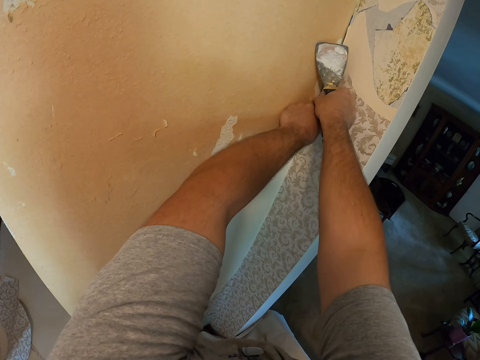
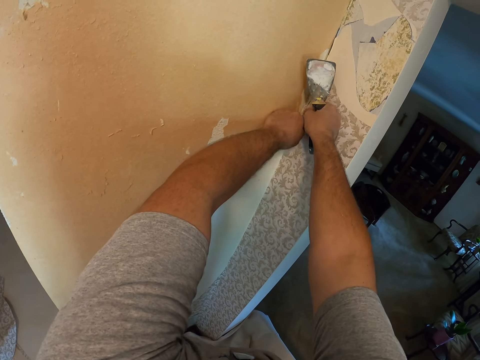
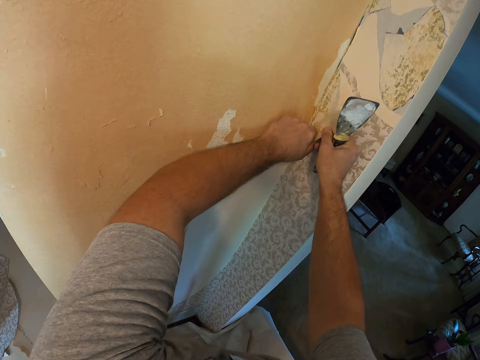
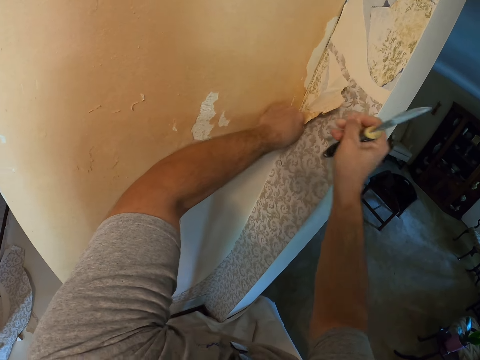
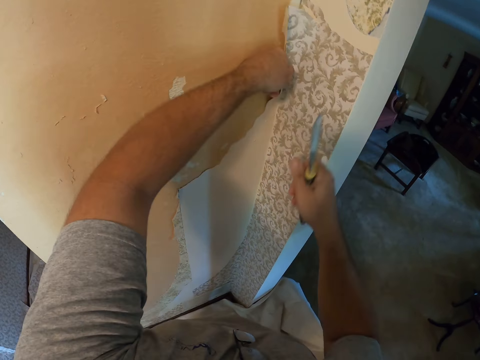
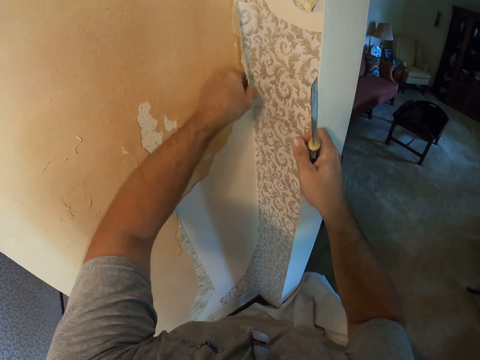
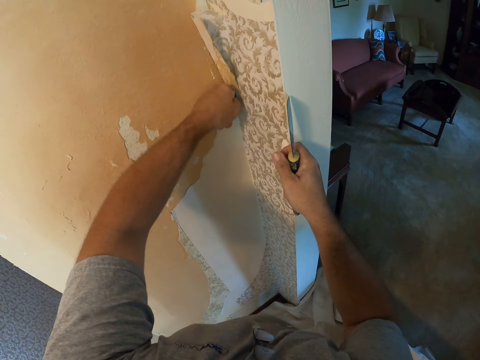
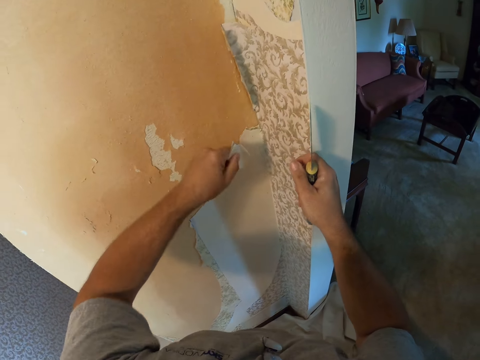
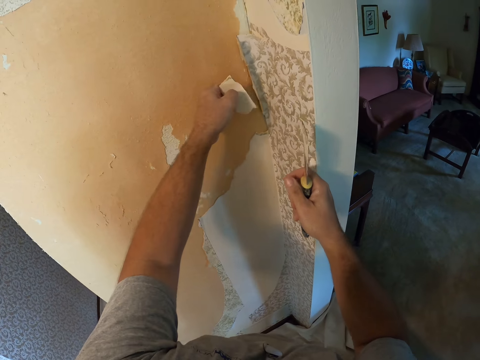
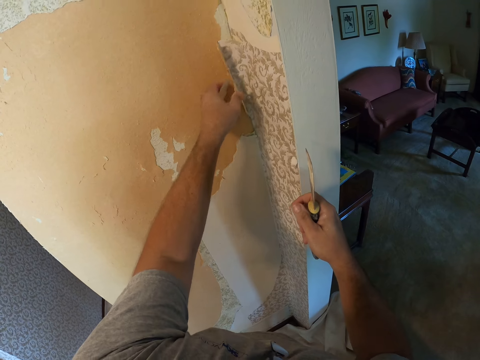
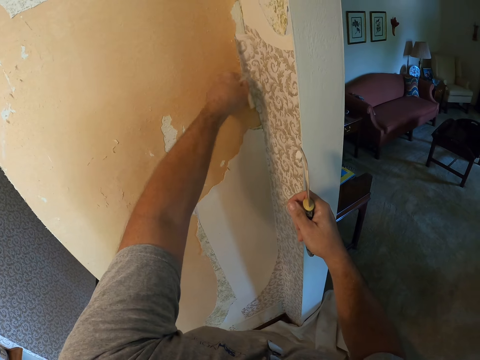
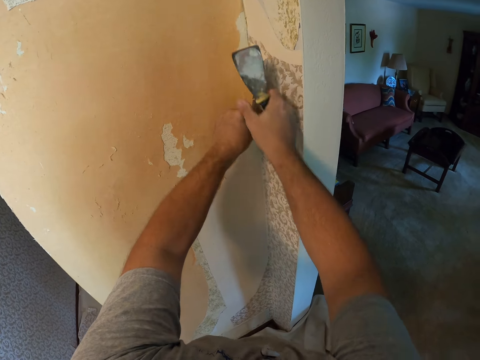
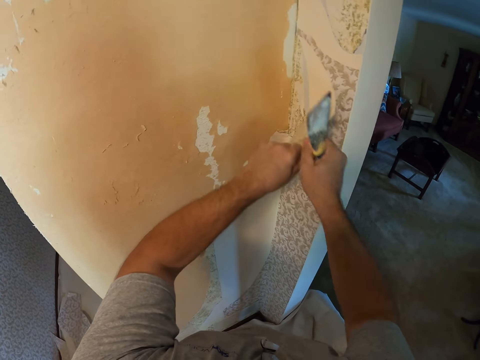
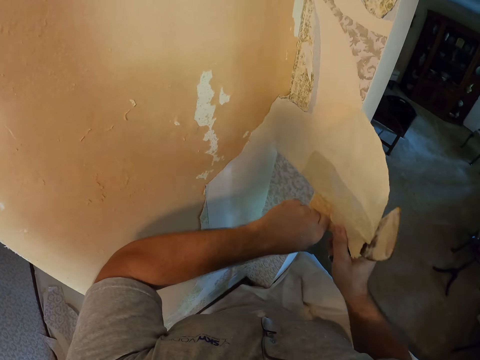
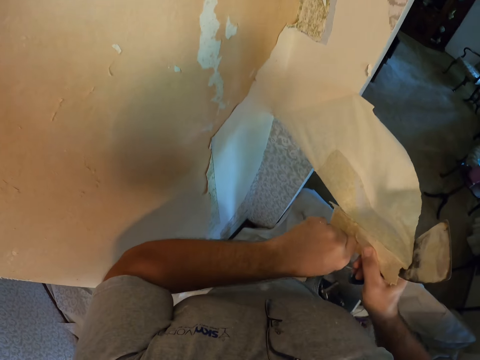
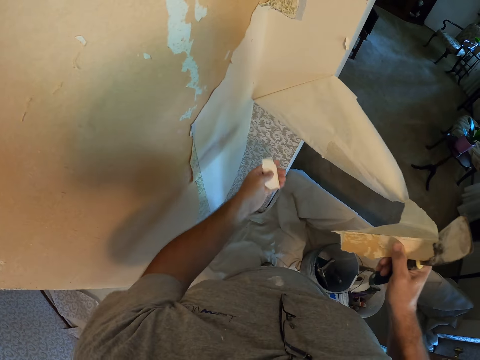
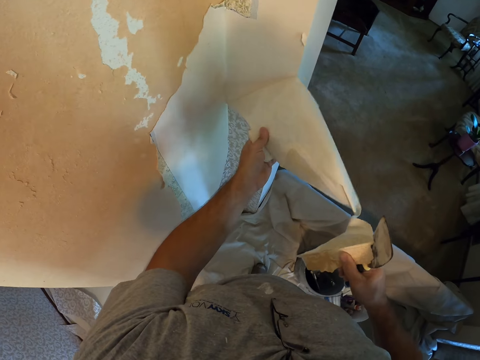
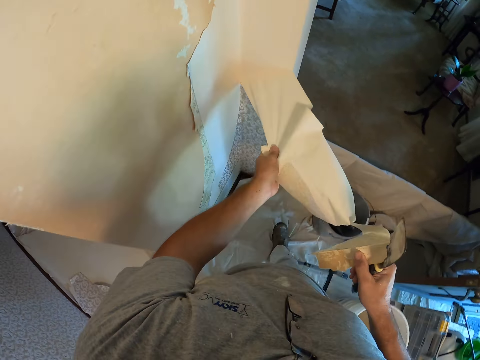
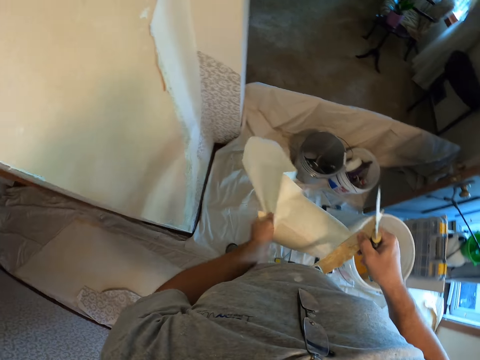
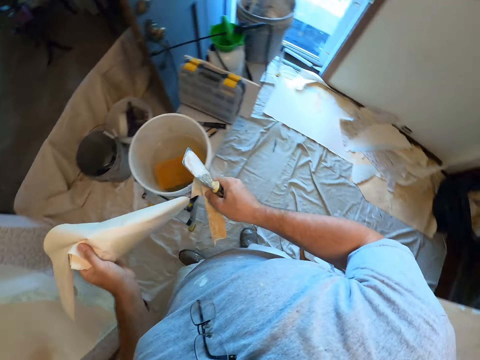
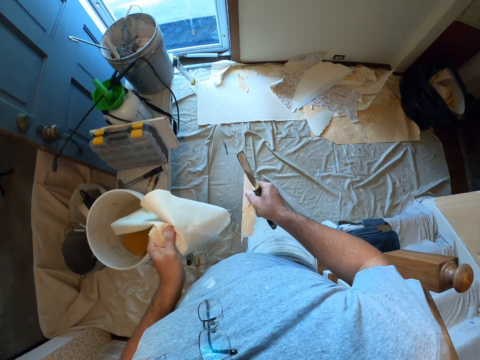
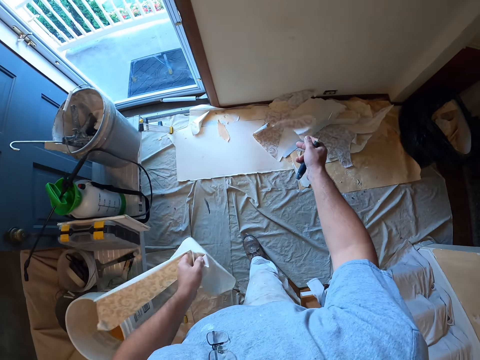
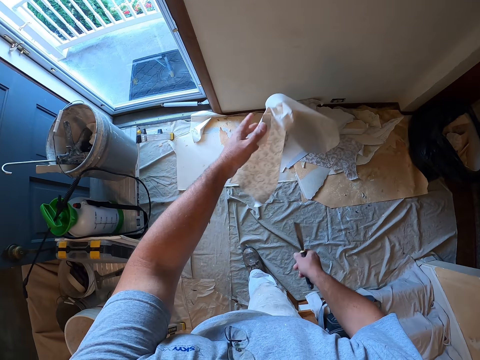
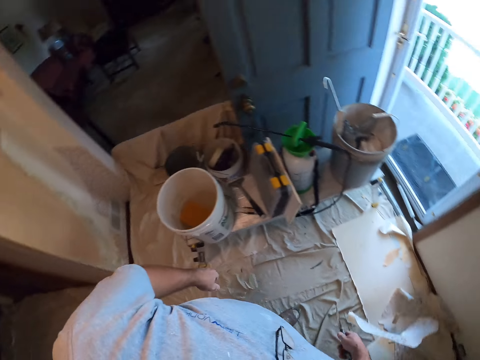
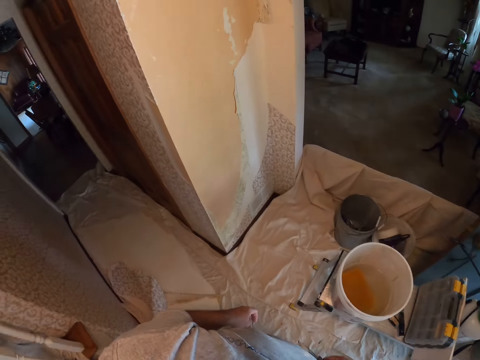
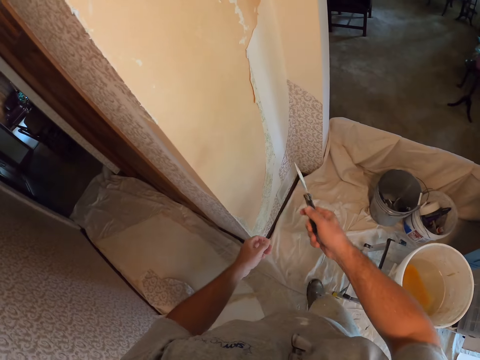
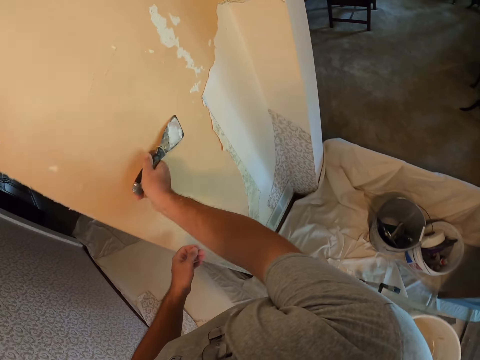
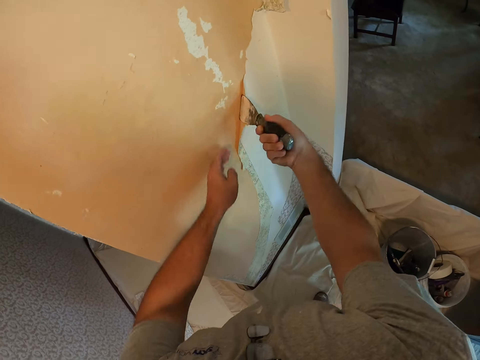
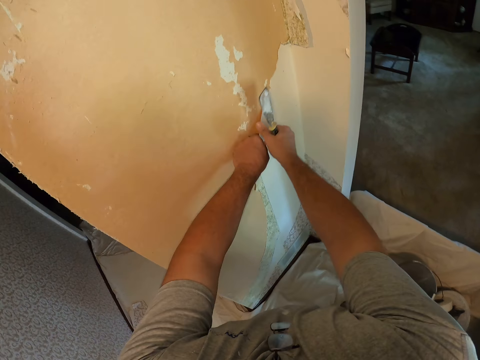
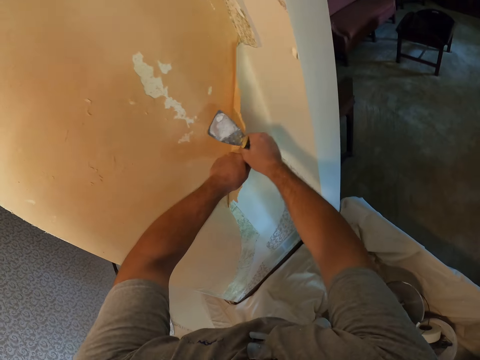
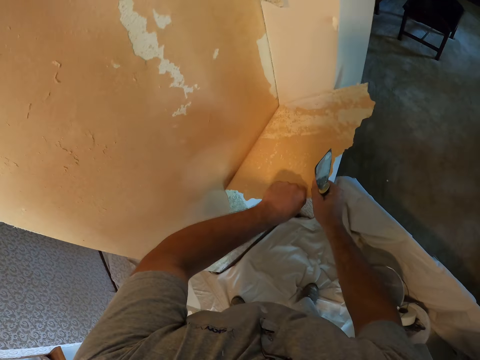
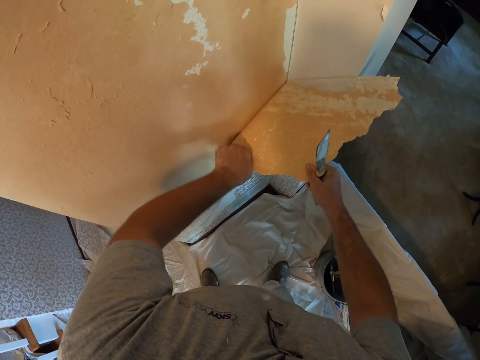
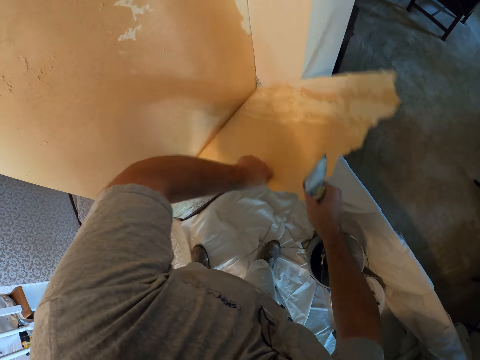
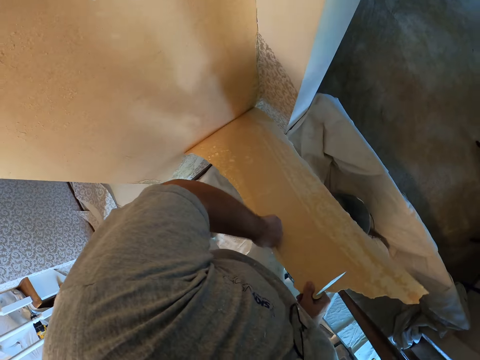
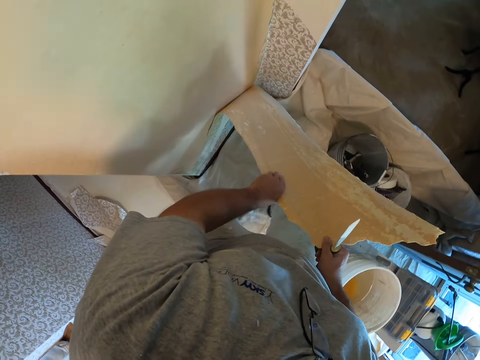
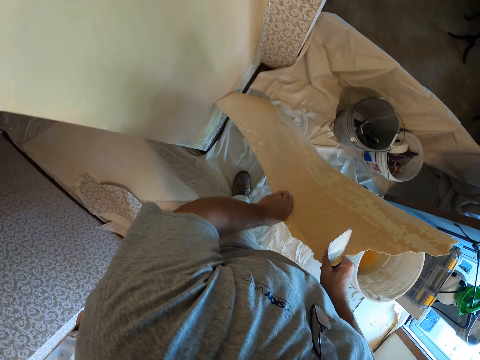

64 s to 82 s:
The camera wearer holds the wallpaper with both his hands. He pulls on the wallpaper with both his hands. He lets go of the wallpaper. He pulls on the wallpaper with his hand. He holds the wallpaper with both his hands and pulls on the wallpaper with both his hands. He moves away from the wall. He throws the pieces of wallpaper on the floor. He moves towards the wall. He moves his hand towards the wall. He scrapes the wallpaper from the wall with the wallpaper scraper. He holds the wallpaper with both his hands. He removes the wallpaper from the wall with his hands.

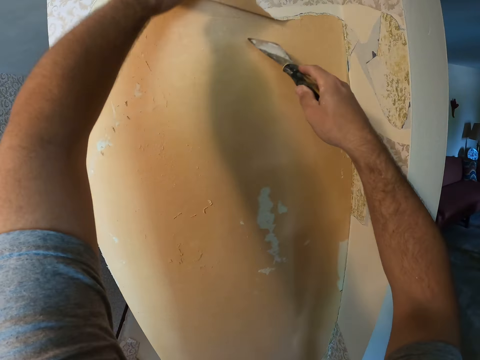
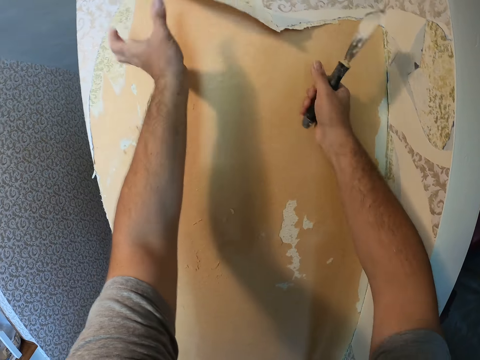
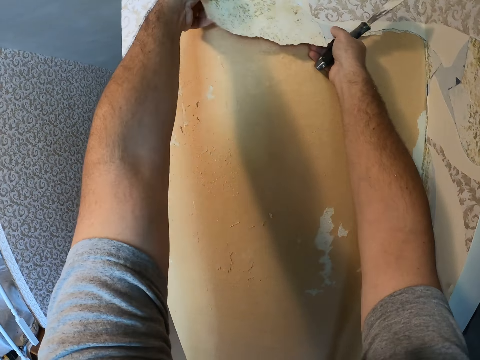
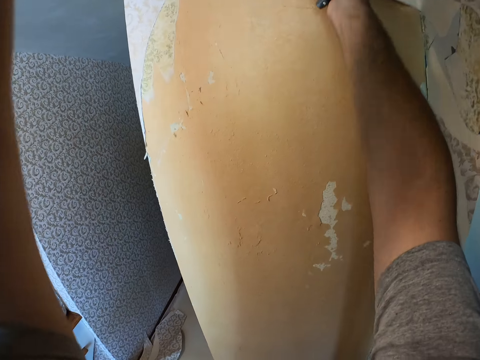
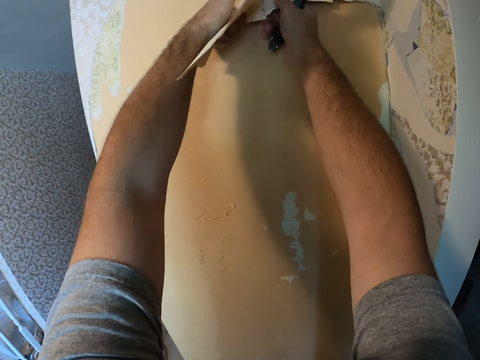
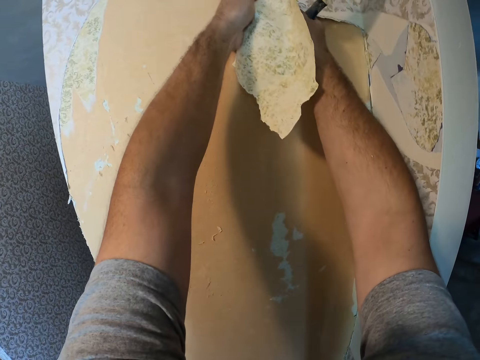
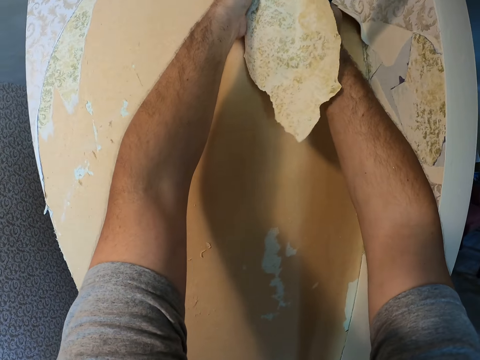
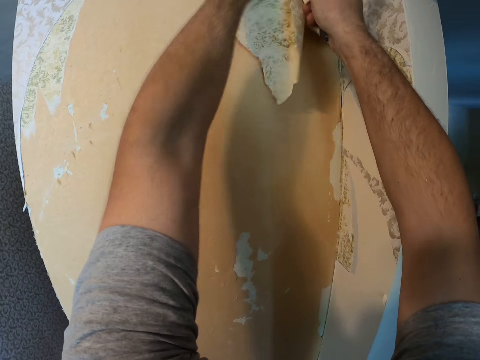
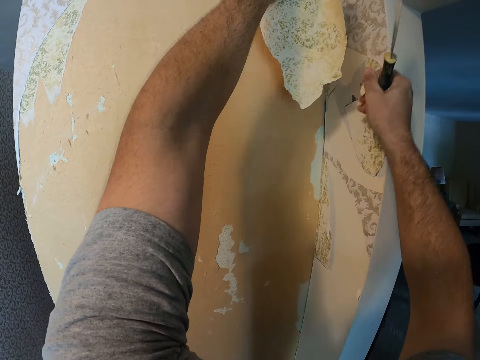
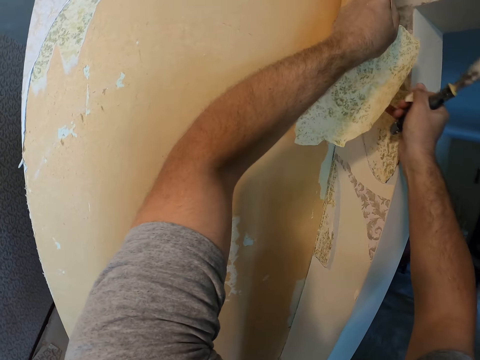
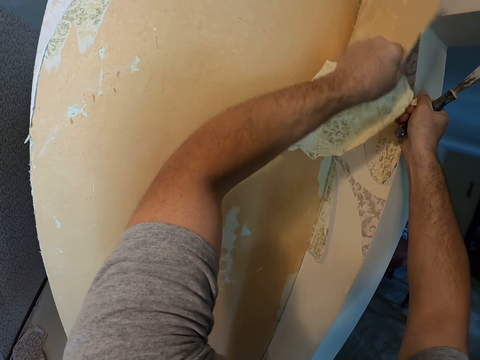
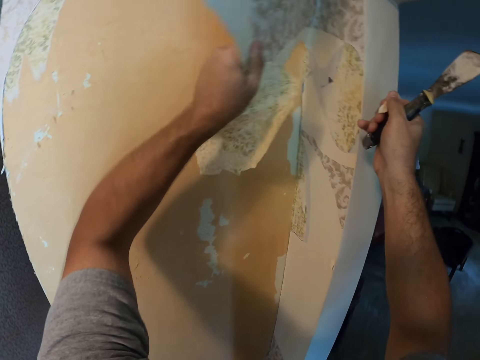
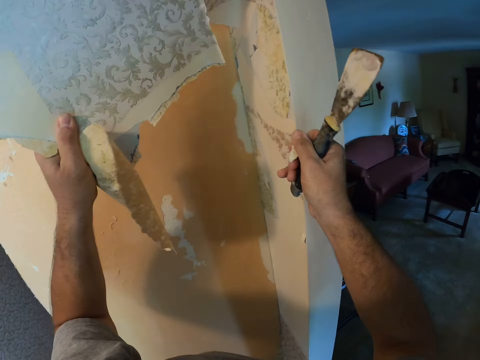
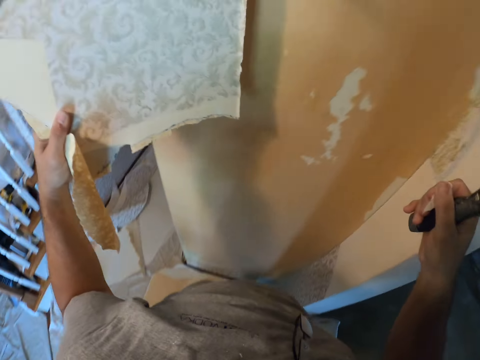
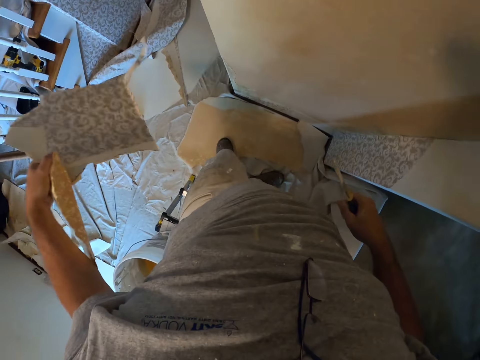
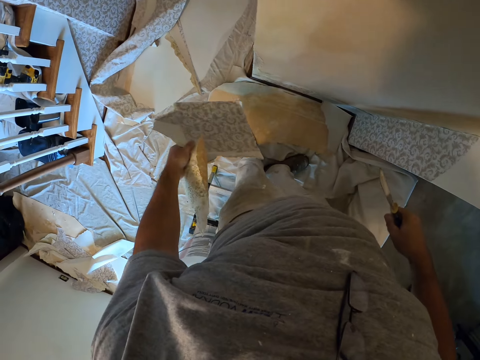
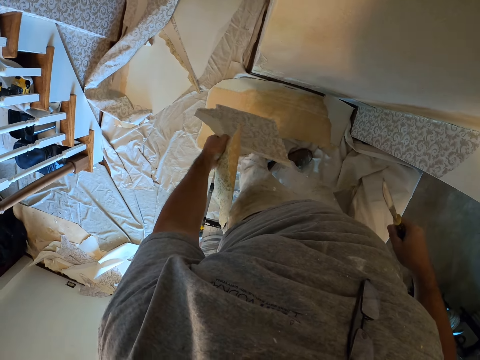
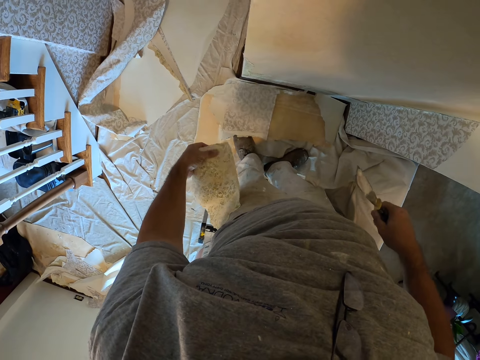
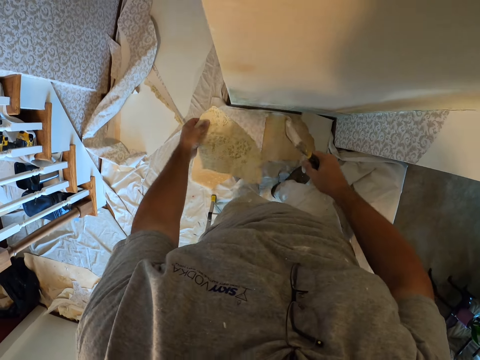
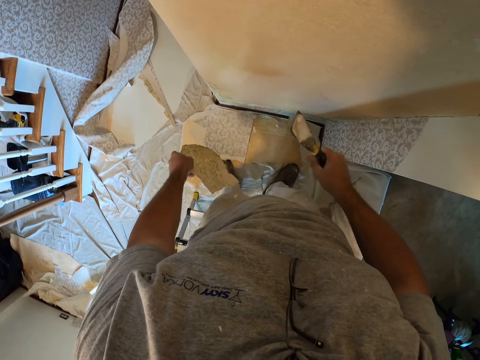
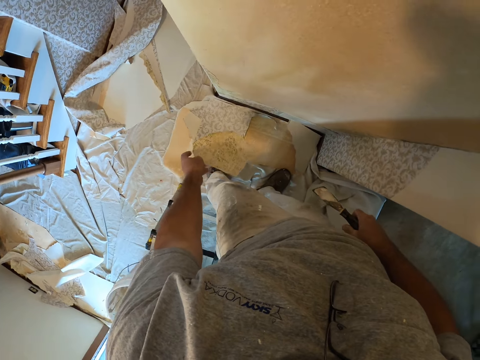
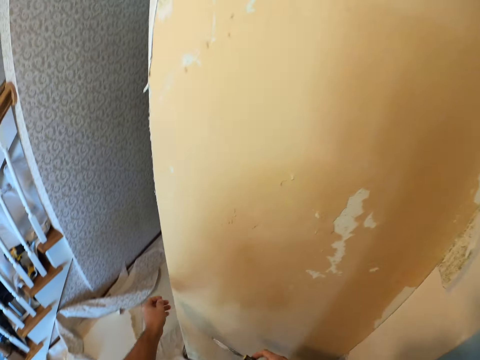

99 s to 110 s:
The camera wearer removes wallpaper from the wall with his hands. He holds the wallpaper with both his hands and pulls on the wallpaper with both his hands. He lets go of the wallpaper. He pulls on the wallpaper with his hand. He lowers his hand. He throws the pieces of the wallpaper on the floor.
